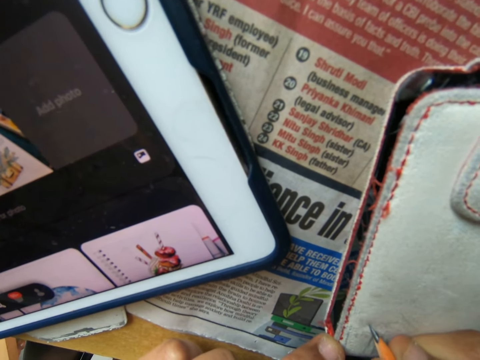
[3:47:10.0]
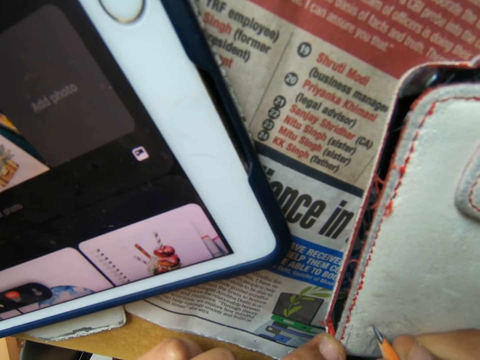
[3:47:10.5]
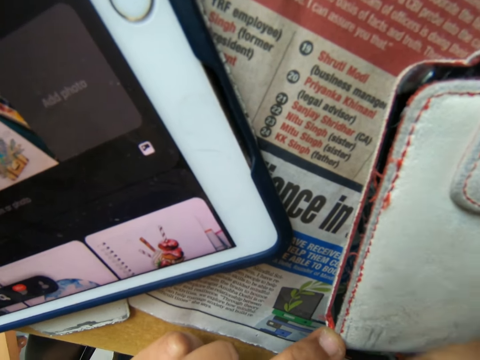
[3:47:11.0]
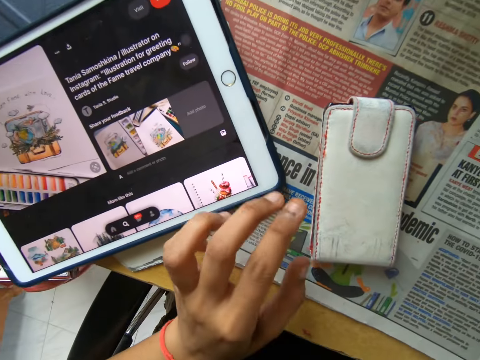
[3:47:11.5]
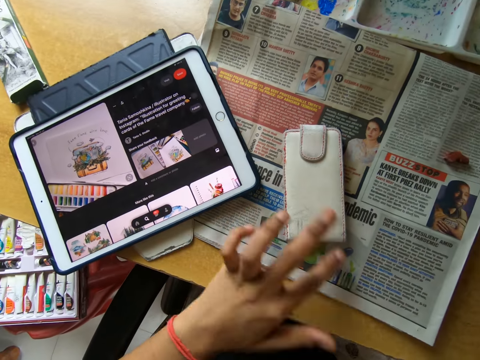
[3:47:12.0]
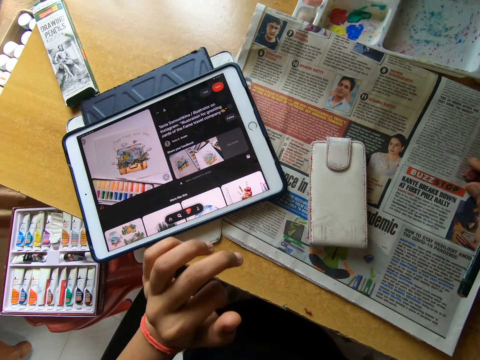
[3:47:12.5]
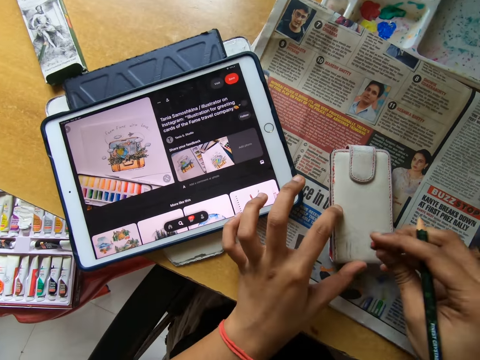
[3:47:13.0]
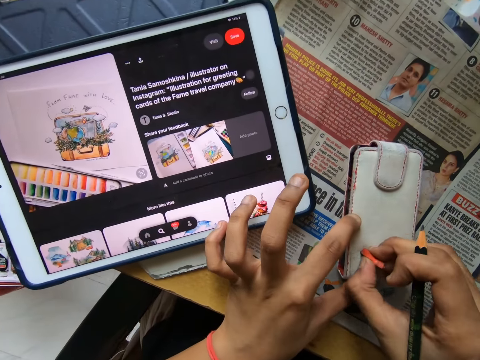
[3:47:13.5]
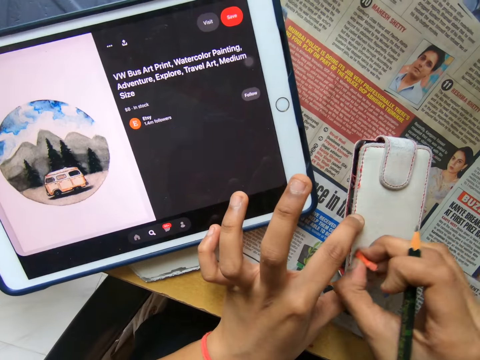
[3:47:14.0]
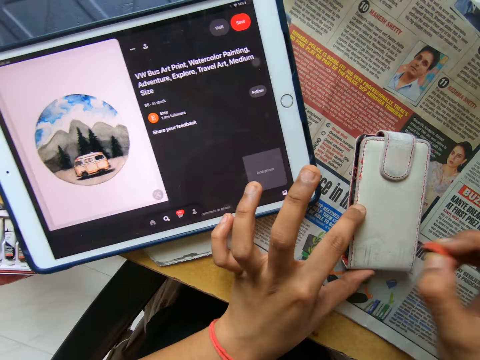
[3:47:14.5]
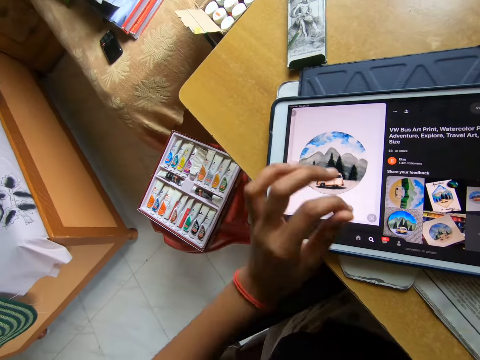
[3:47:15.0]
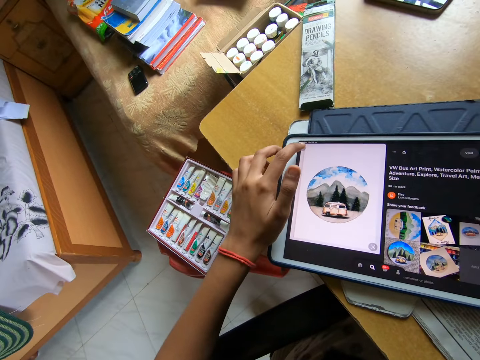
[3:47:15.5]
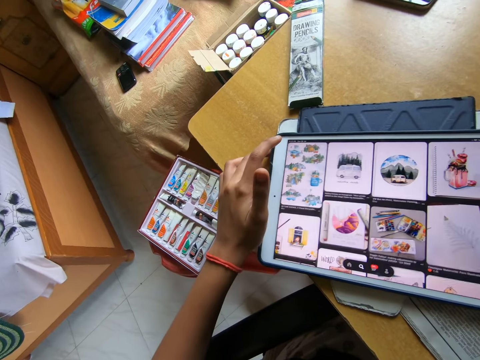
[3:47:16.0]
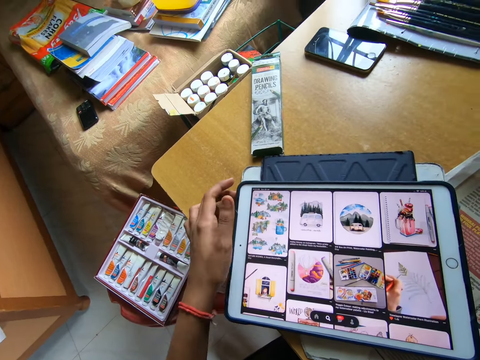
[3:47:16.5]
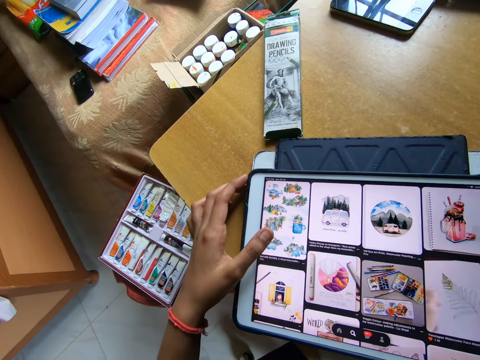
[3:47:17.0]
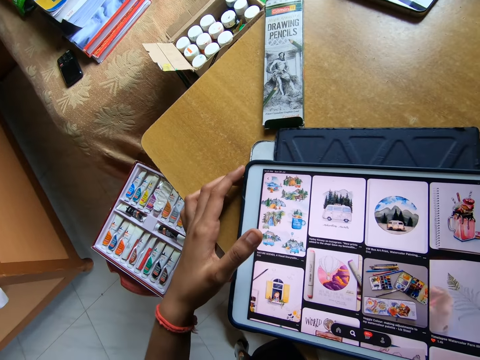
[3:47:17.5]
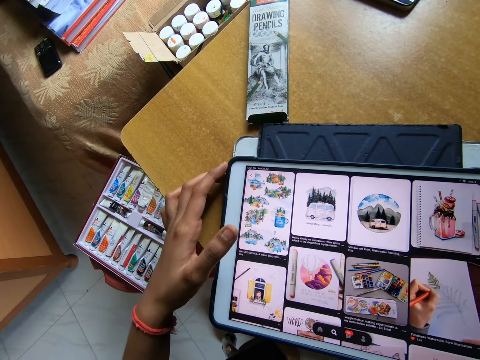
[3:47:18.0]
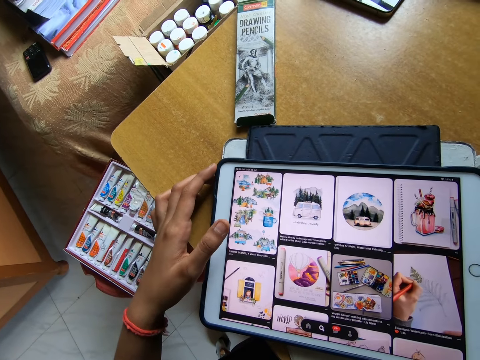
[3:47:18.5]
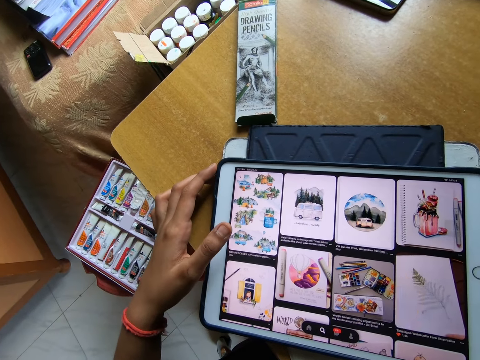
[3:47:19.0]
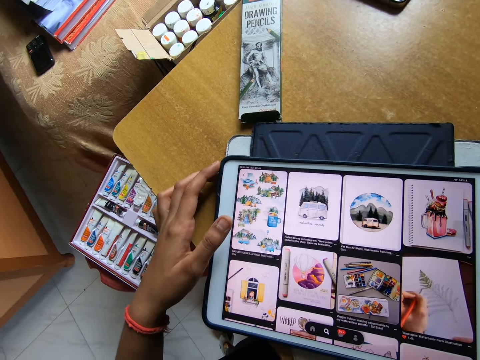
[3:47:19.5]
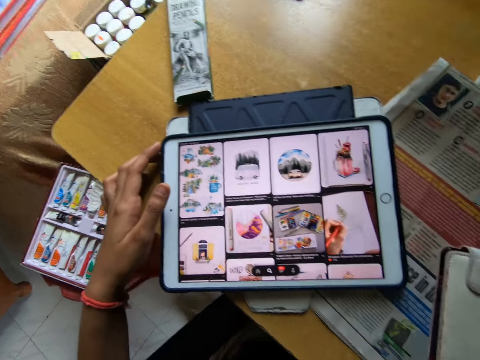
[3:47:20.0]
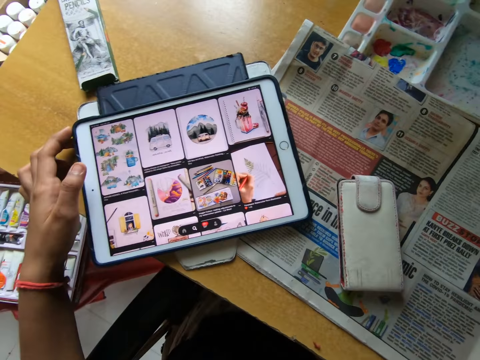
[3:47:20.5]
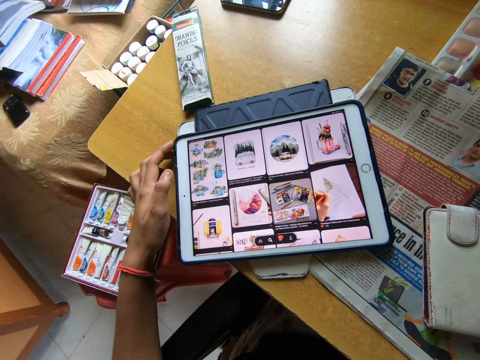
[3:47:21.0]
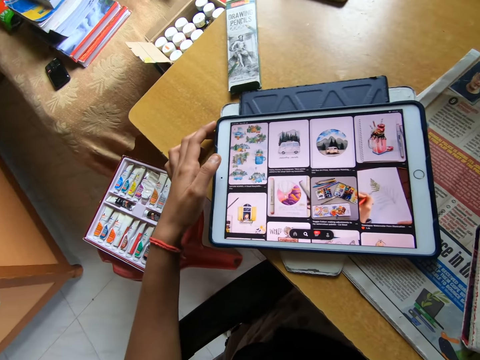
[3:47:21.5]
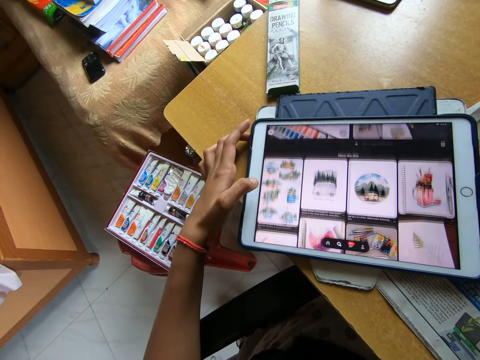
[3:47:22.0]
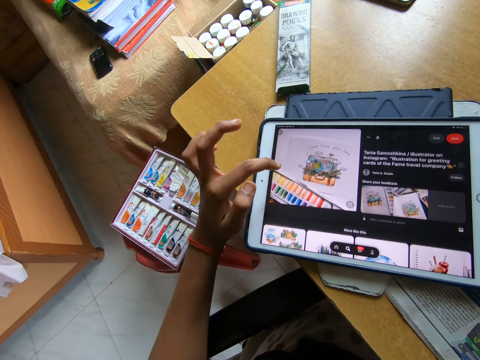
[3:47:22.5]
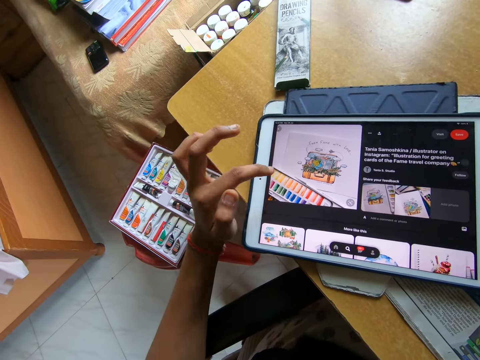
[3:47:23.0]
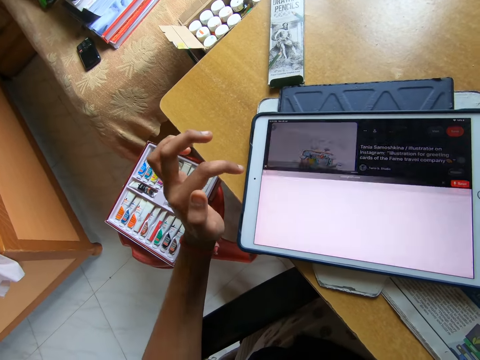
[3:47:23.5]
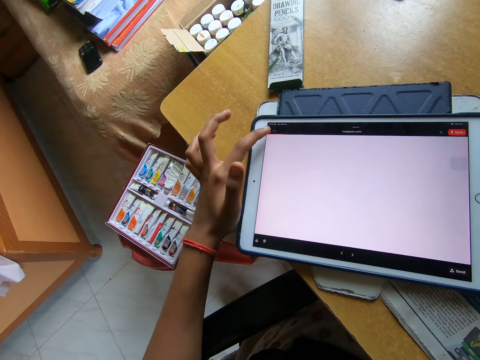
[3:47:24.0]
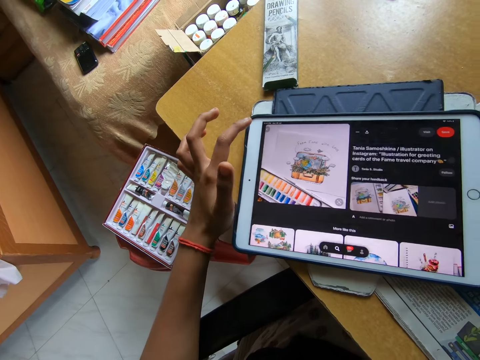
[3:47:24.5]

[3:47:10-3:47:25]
The camera wearer pulls the pencil off the wallet or phone pouch. He wipes the wallet with his finger. He picks the eraser from the table with his right hand. He cleans the drawing on the phone pouch with the eraser in his right hand. He drops the eraser in his right hand on the table. He taps the screen of the tablet on the table with his left hand.

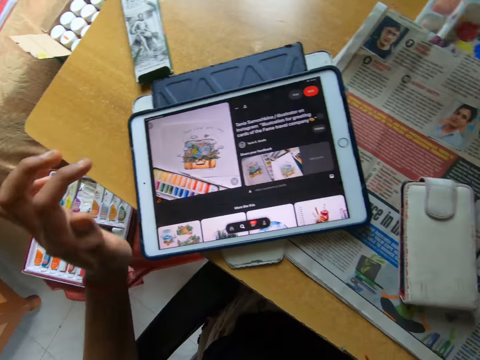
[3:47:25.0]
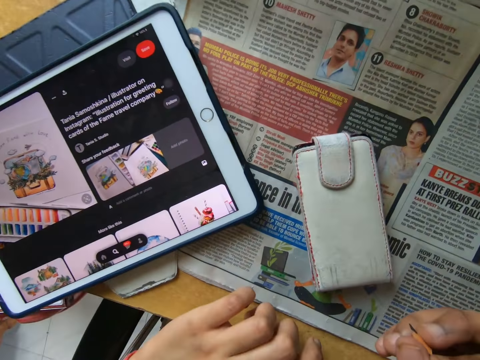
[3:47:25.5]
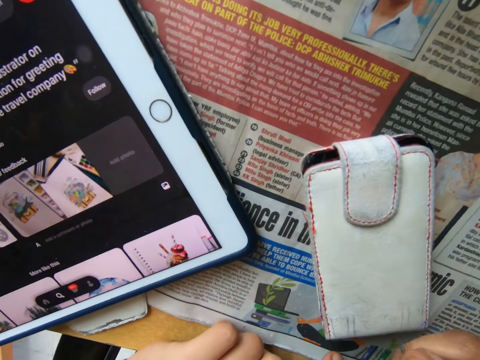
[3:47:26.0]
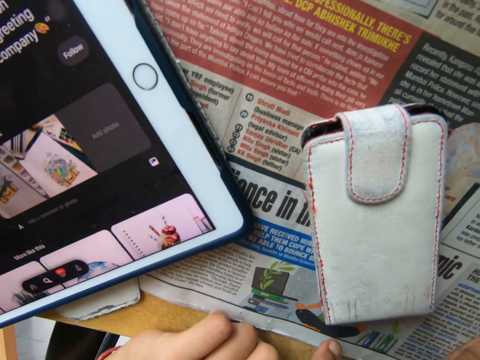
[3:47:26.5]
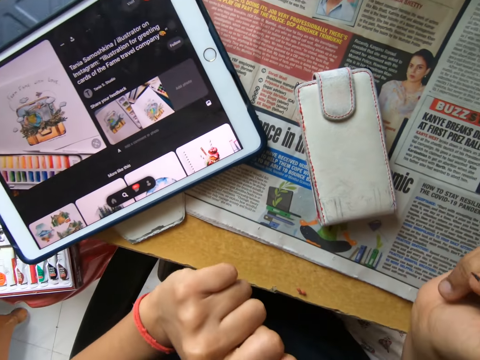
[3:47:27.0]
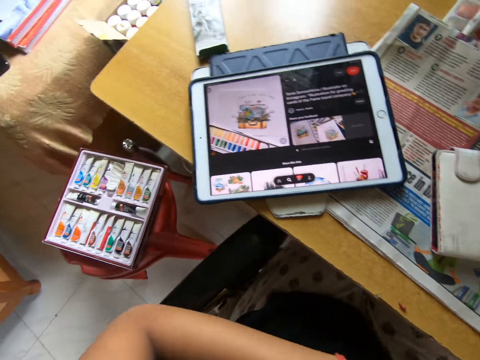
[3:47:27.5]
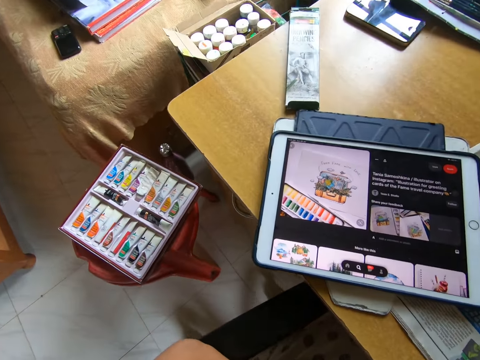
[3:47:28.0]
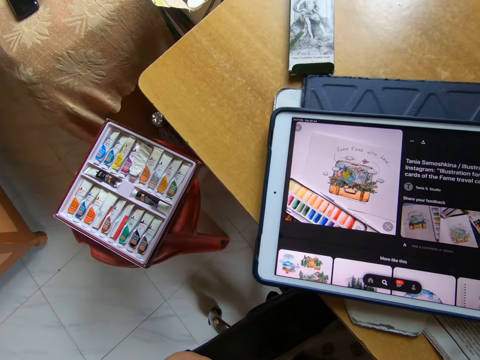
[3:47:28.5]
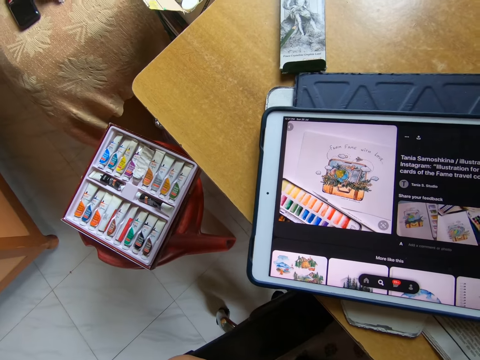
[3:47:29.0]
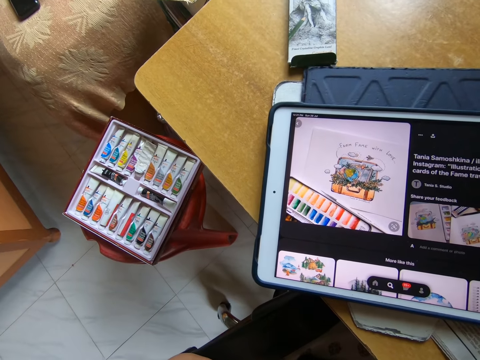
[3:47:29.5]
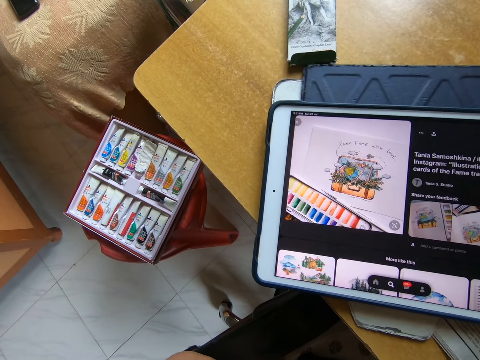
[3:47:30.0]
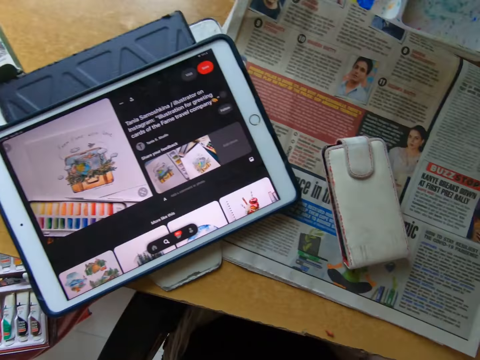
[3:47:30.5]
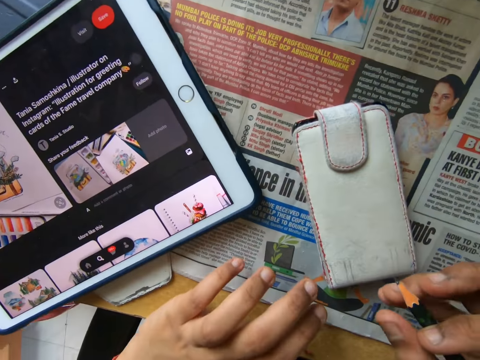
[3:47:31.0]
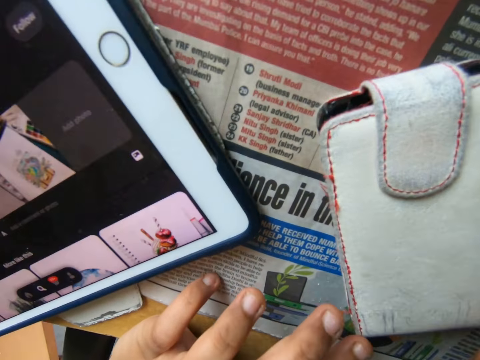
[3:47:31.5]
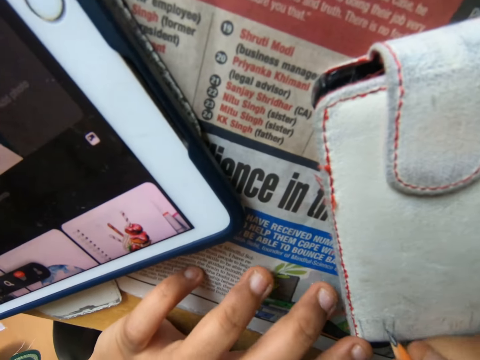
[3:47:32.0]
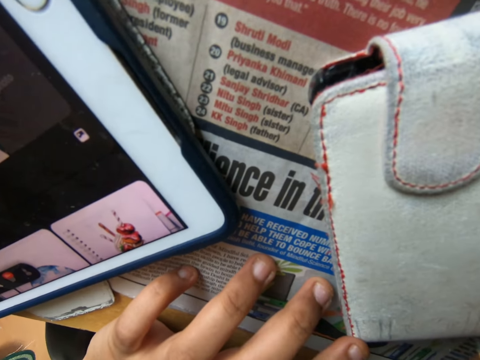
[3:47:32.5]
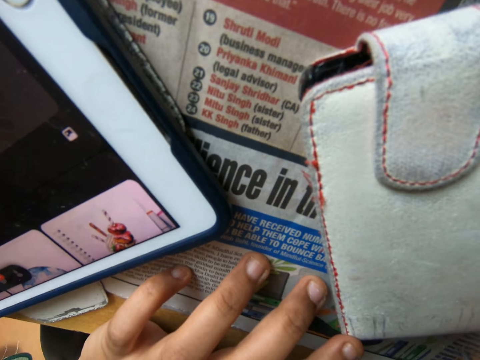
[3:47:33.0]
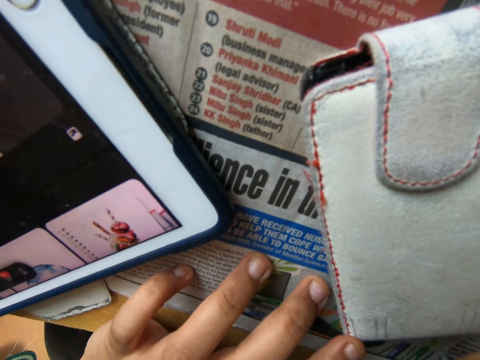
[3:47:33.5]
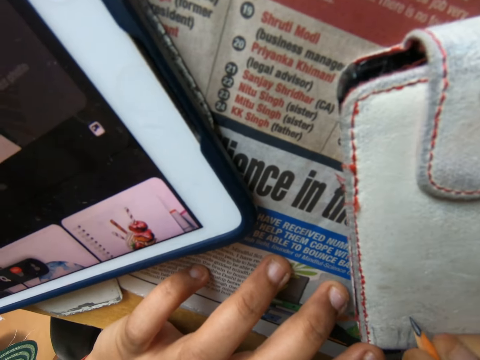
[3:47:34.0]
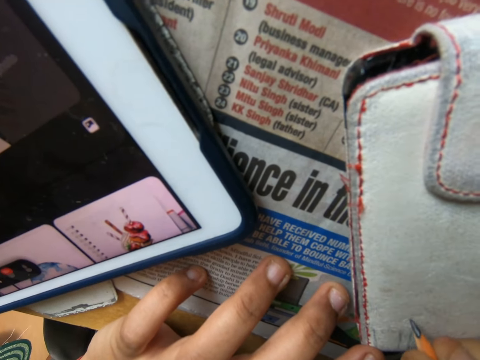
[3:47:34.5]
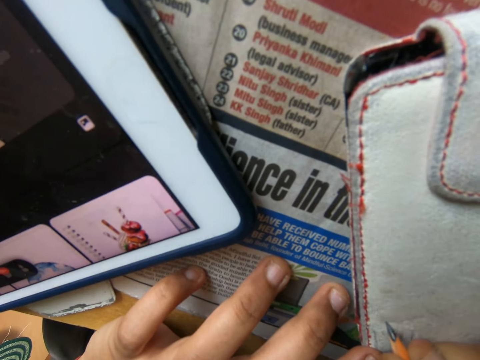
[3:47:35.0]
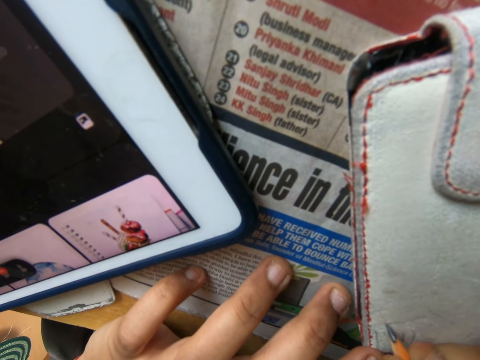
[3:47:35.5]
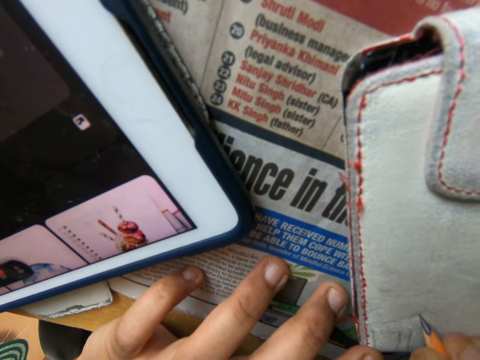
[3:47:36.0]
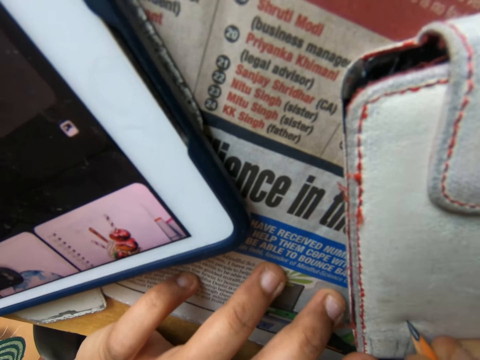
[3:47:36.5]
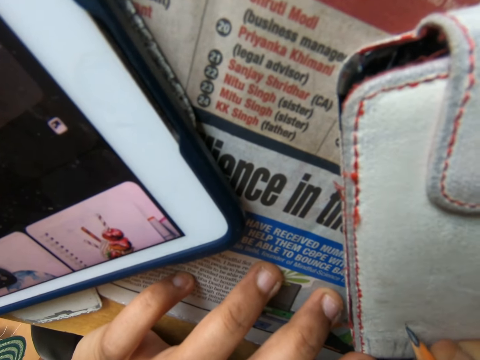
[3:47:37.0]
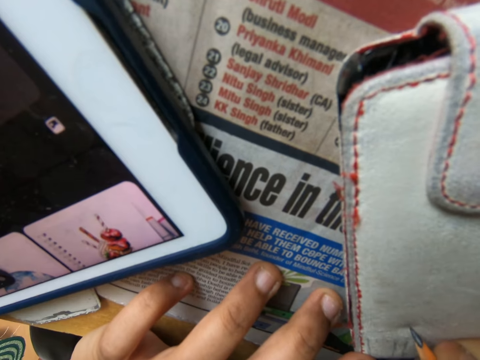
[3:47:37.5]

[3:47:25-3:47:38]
The camera wearer looks at the tablet. He draws an image from the tablet on the table on the phone pouch on the table with the pencil in his right hand.
